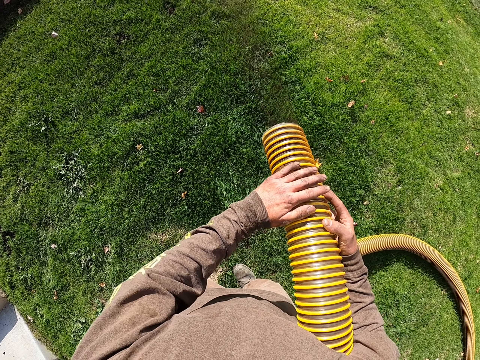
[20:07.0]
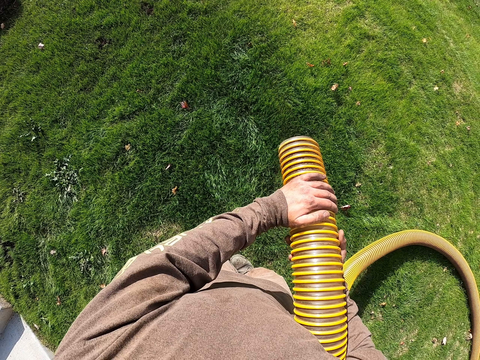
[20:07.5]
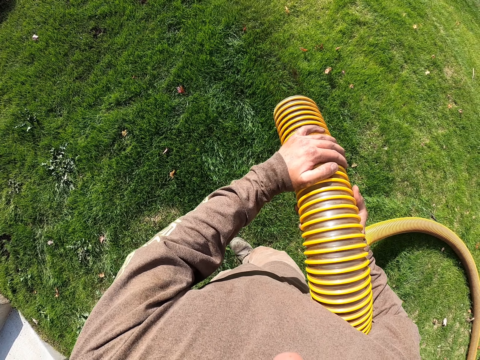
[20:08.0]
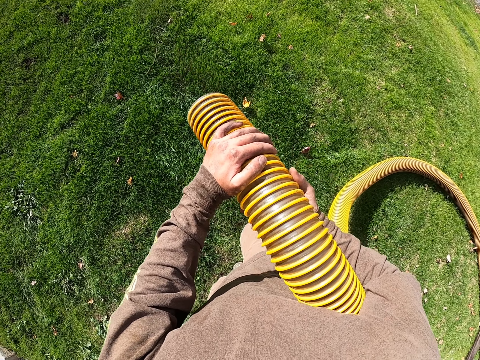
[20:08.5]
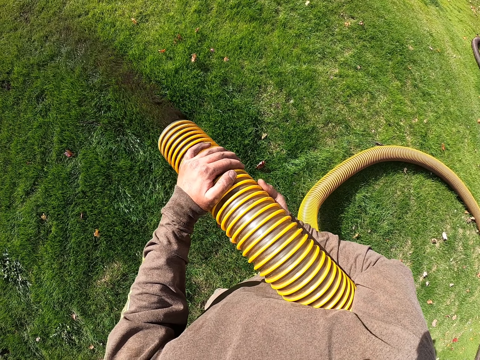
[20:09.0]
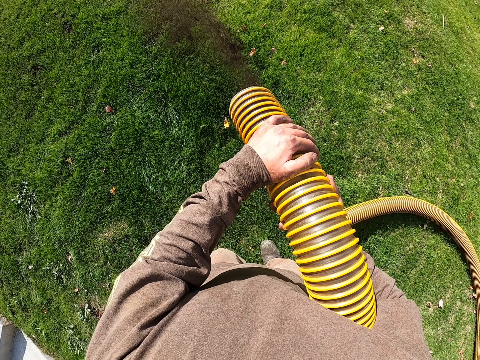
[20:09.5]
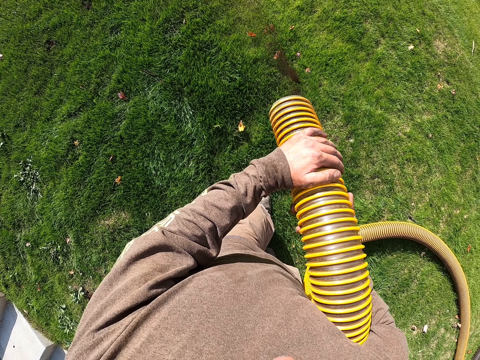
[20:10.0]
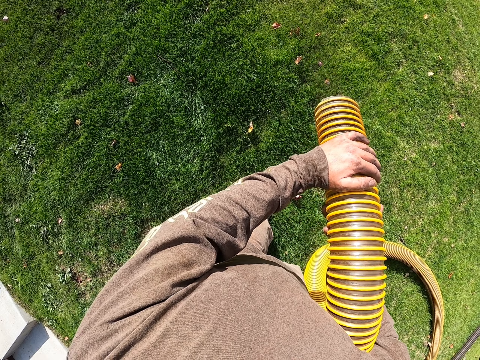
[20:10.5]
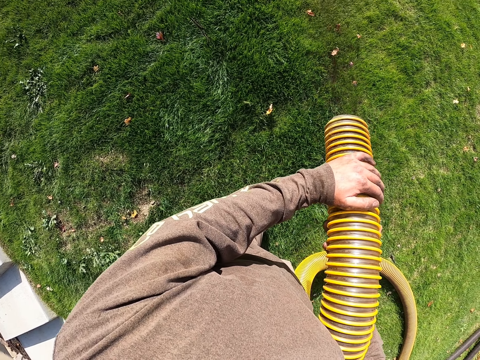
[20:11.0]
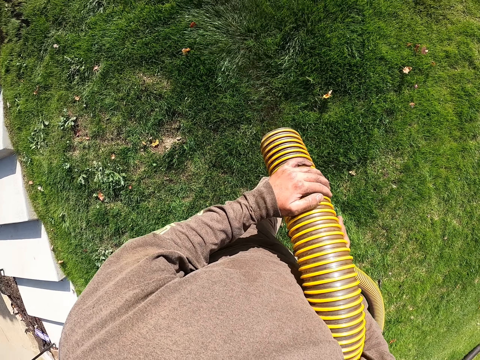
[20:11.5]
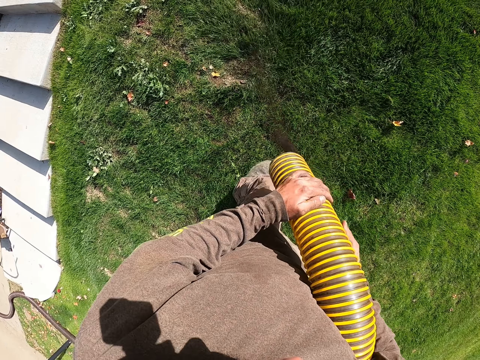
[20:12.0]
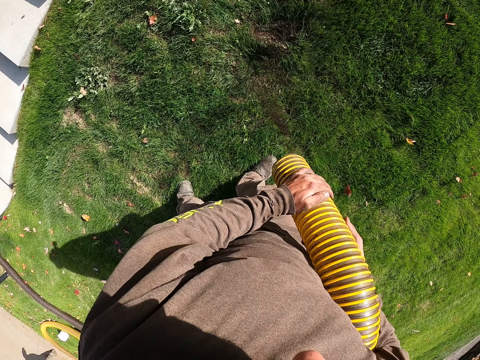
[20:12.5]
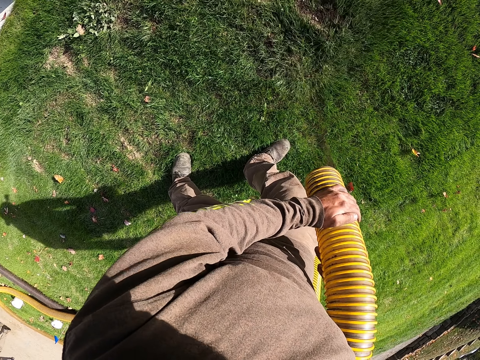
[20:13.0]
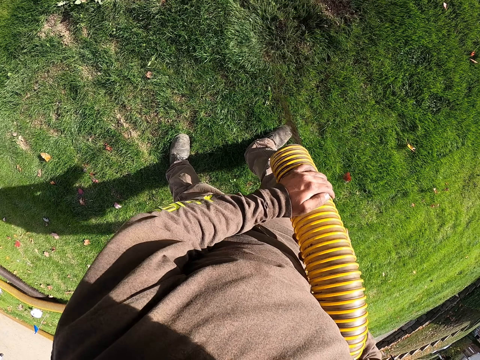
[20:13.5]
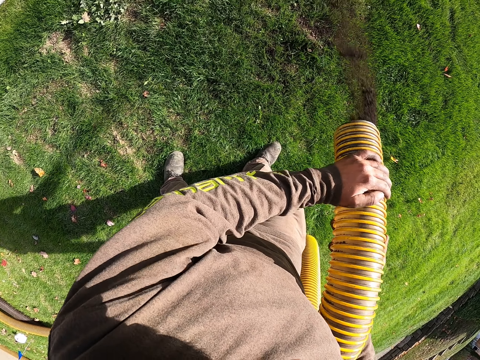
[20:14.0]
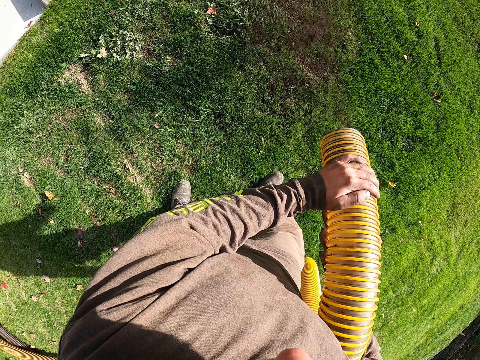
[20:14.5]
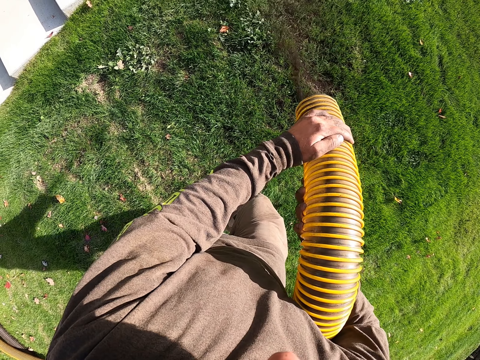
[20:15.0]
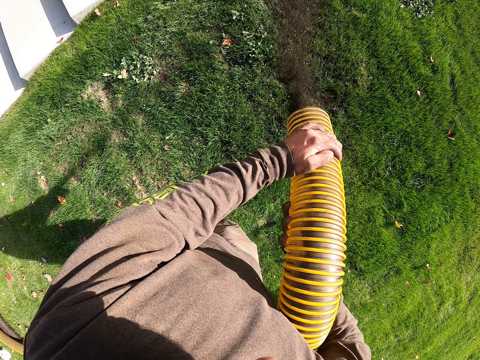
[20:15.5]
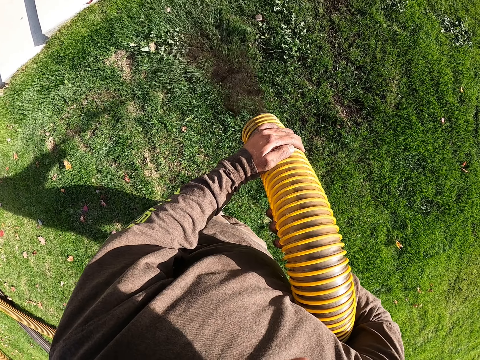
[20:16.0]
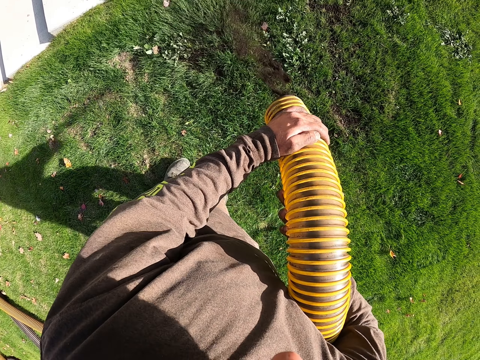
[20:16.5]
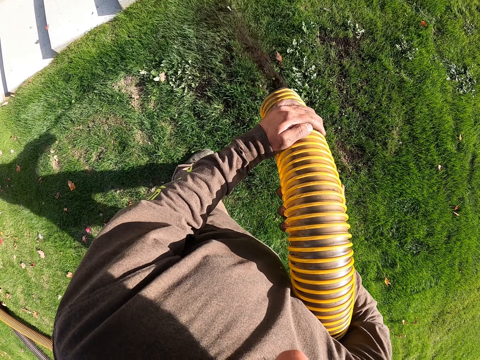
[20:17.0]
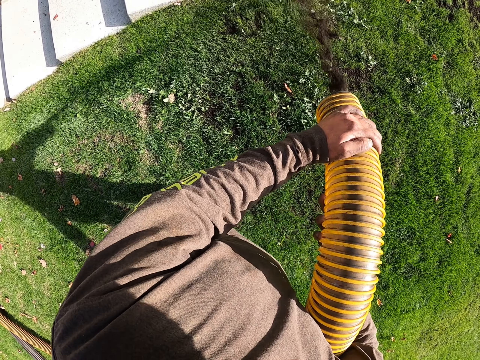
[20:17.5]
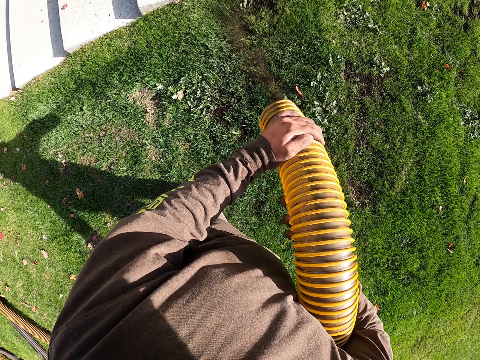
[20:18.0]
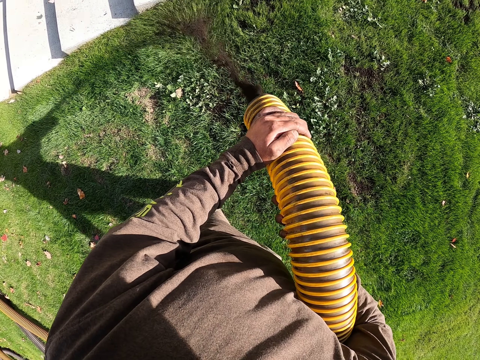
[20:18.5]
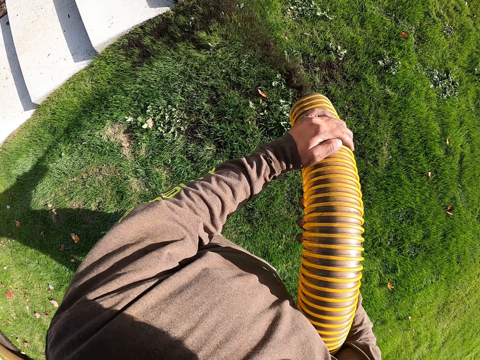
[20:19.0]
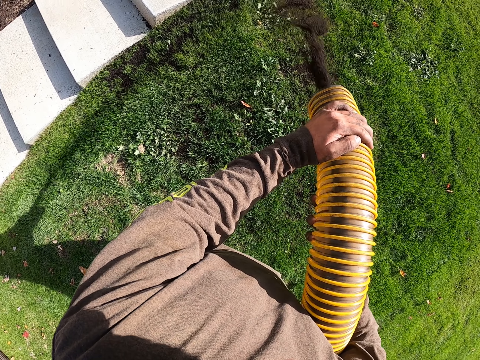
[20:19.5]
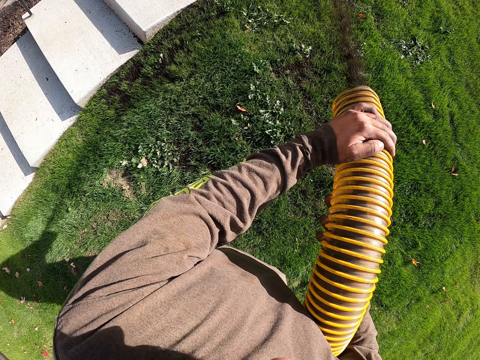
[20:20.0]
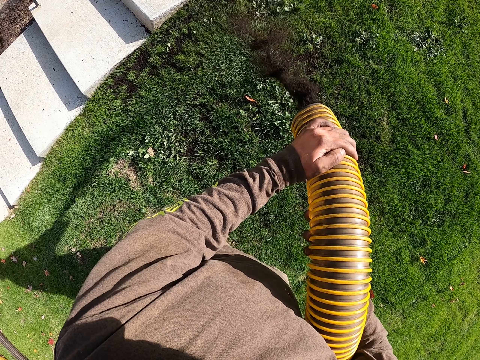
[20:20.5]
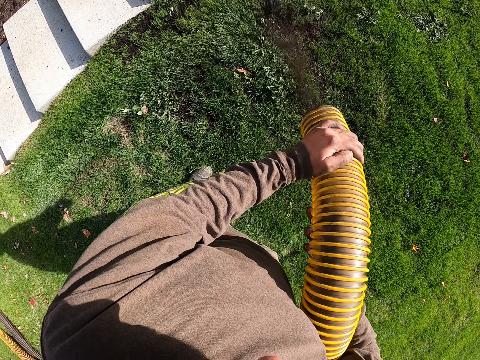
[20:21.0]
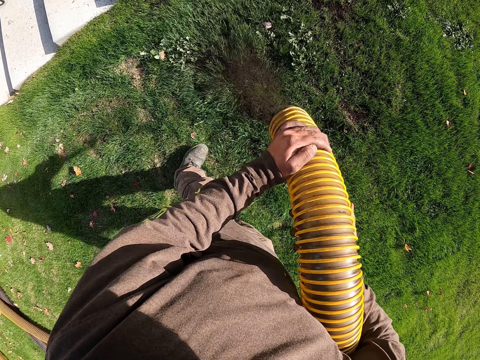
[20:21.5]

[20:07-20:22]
The camera wearer holds the pipe with both hands. They pour soil on the ground with the pipe. They pour fertilizer on the grass with the pipe. They pour fertilizer on the grass with the pipe again.

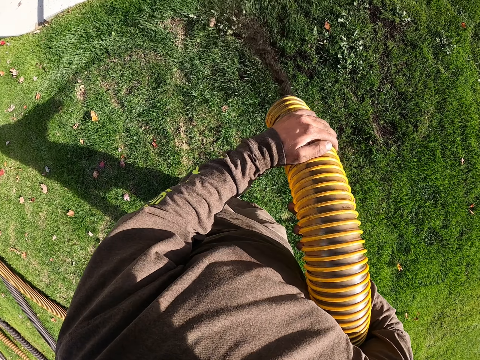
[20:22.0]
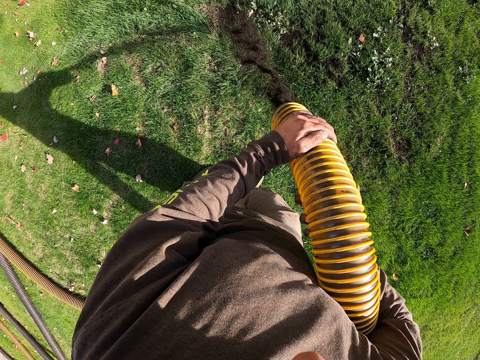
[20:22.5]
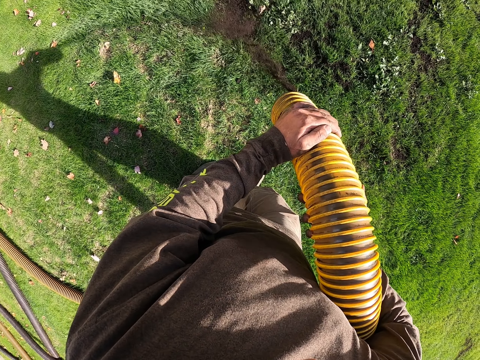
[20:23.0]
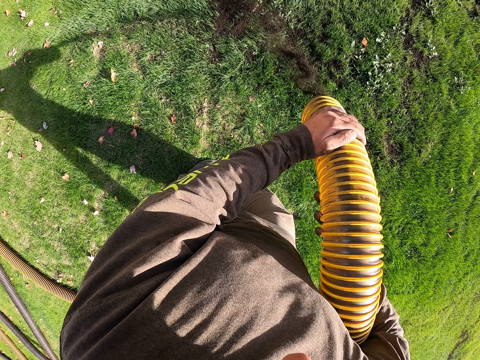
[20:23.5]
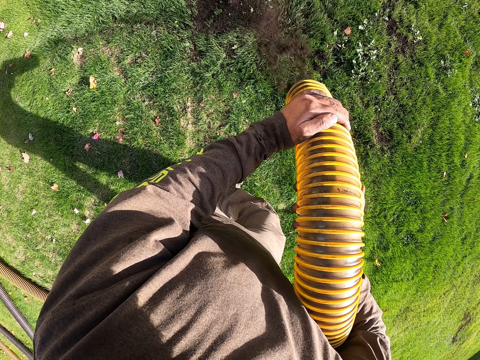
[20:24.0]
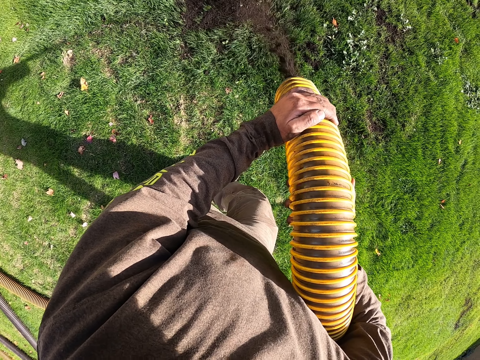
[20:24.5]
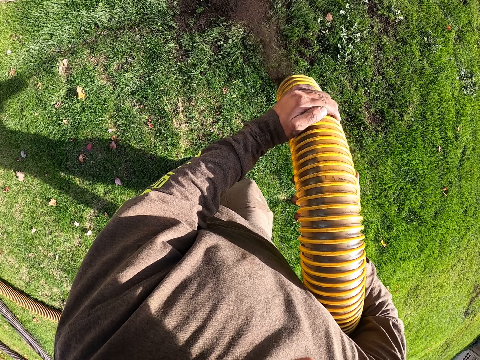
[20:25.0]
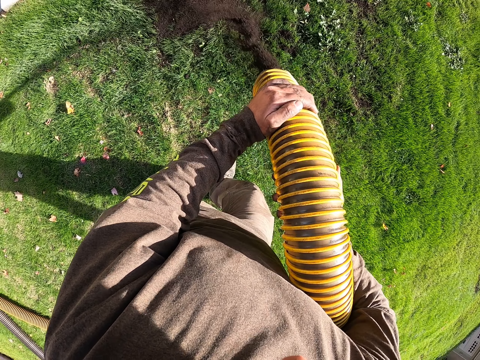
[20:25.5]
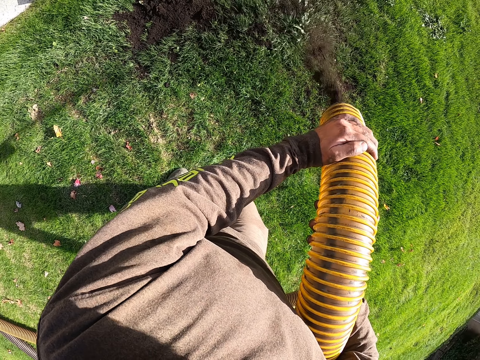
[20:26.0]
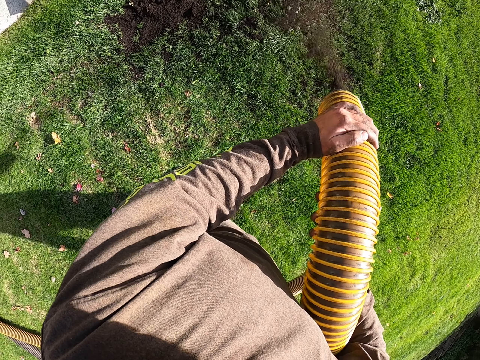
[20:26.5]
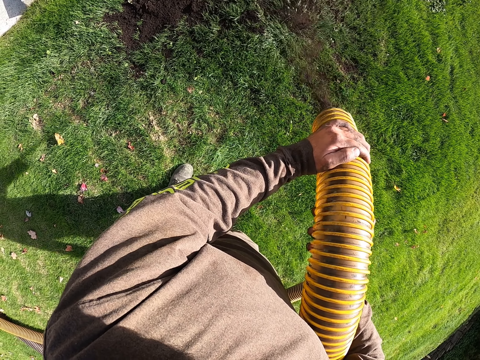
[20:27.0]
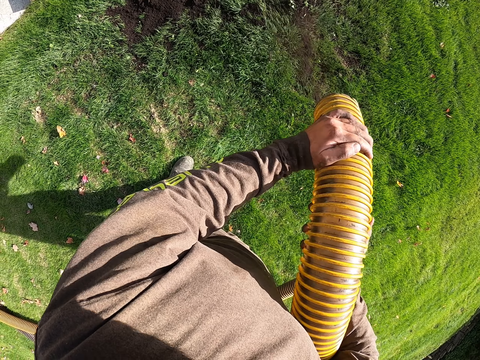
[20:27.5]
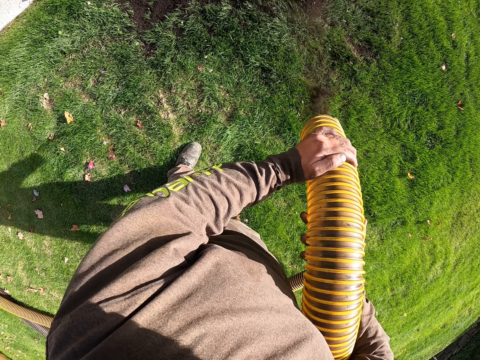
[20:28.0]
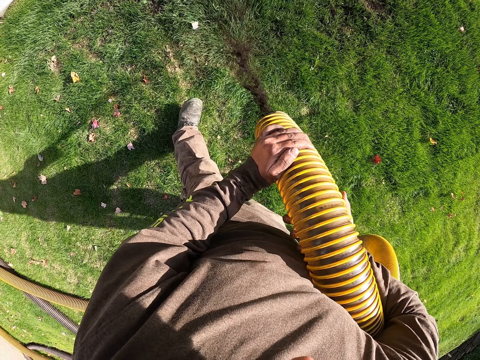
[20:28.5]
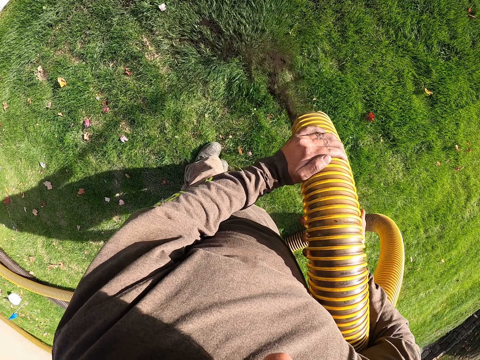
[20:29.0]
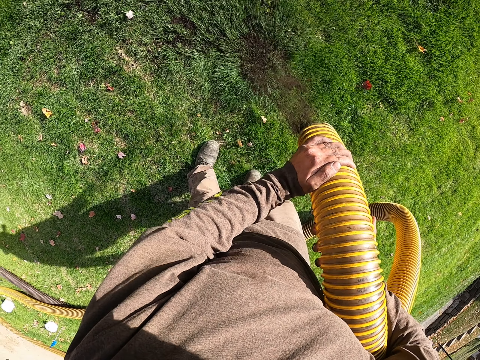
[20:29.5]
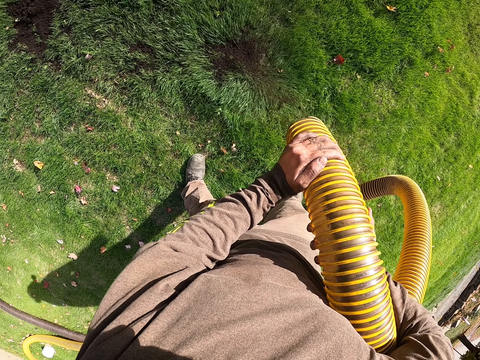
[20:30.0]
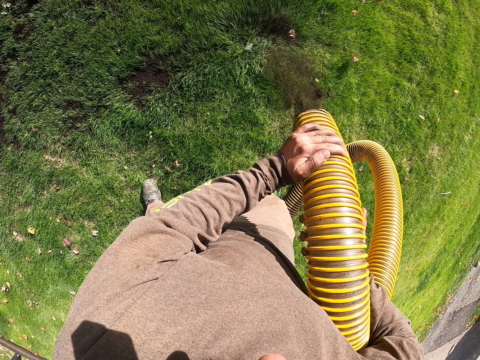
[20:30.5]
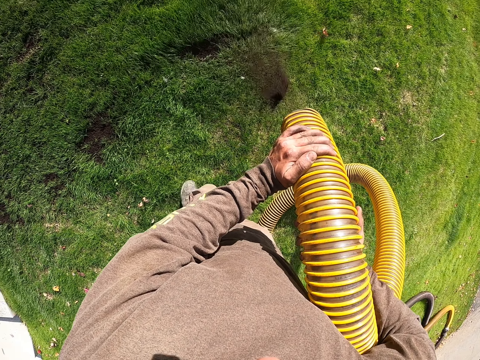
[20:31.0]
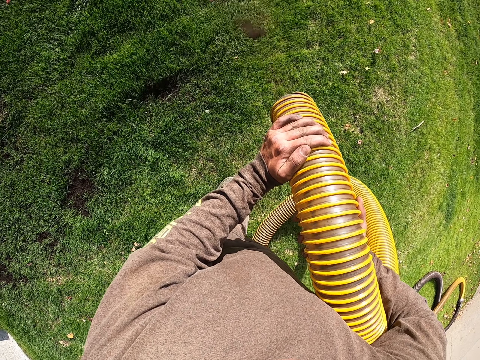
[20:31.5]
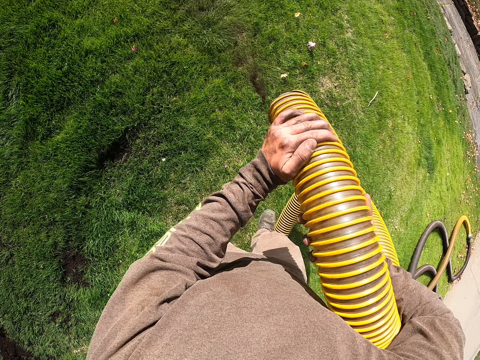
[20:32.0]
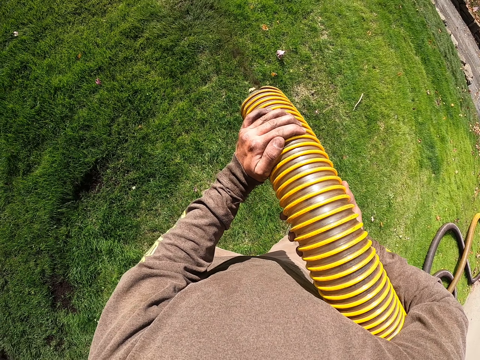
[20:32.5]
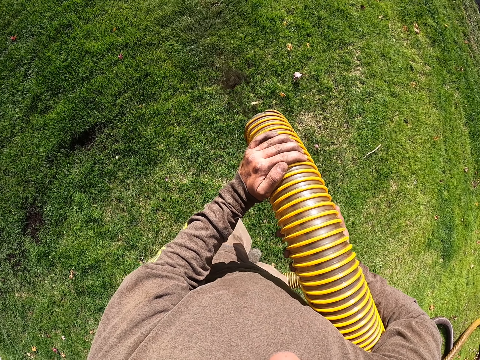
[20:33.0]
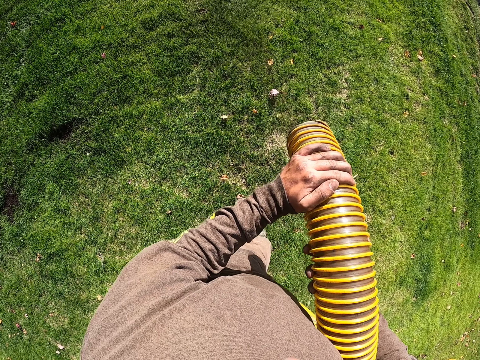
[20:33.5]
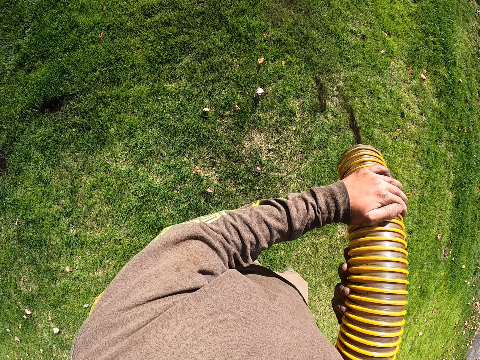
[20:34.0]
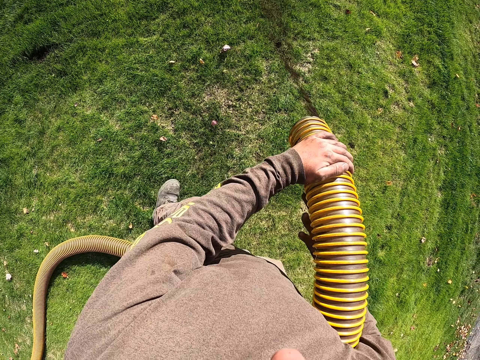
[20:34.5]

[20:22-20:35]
The camera wearer pours fertilizer on the grass with a pipe. They pour fertilizer on the grass with the pipe again.
